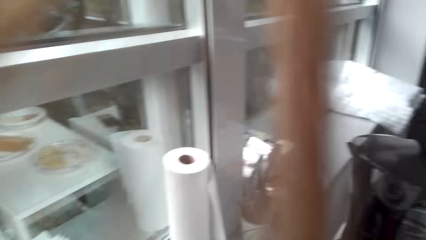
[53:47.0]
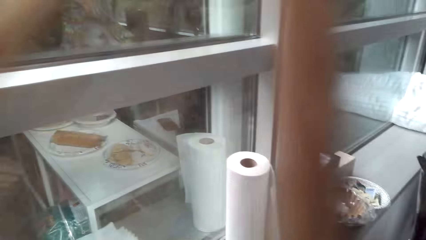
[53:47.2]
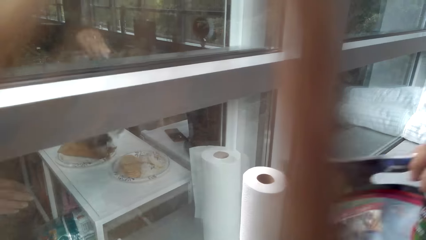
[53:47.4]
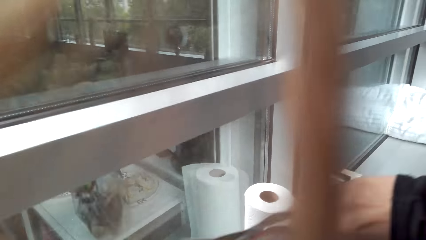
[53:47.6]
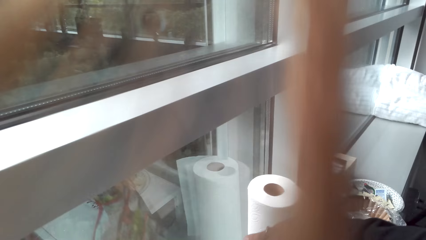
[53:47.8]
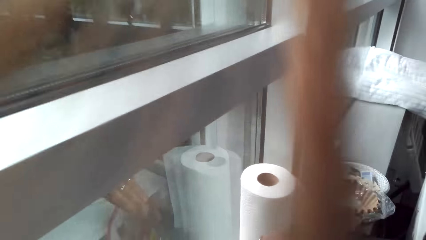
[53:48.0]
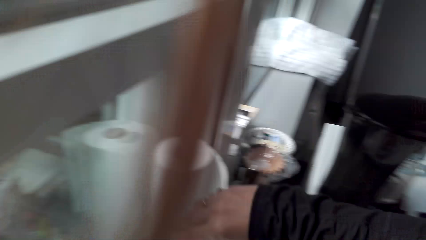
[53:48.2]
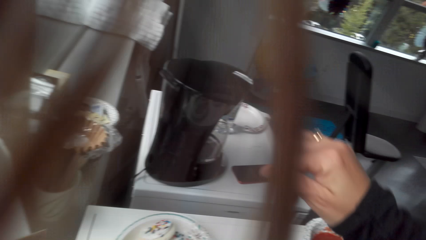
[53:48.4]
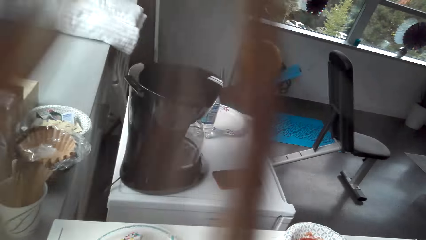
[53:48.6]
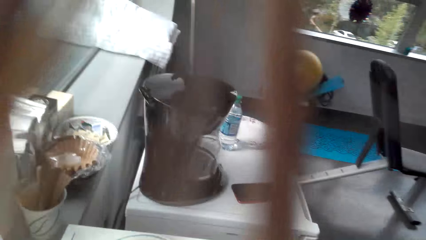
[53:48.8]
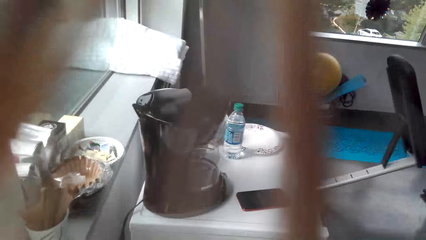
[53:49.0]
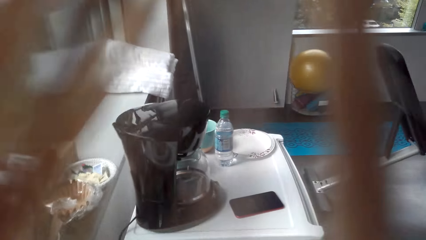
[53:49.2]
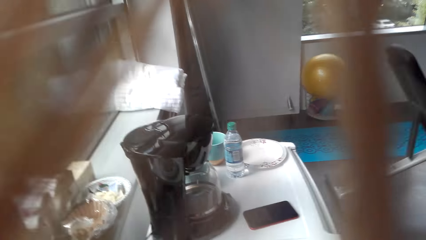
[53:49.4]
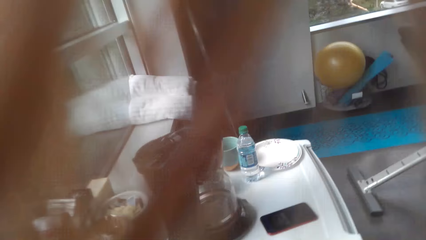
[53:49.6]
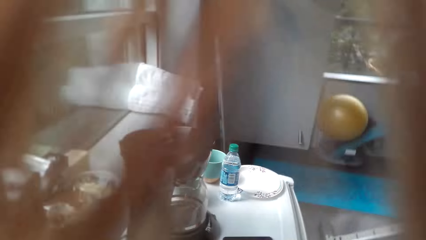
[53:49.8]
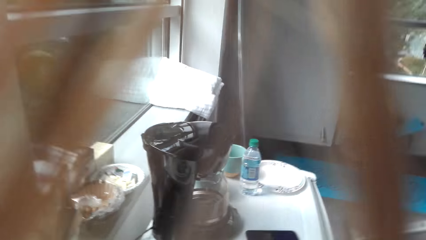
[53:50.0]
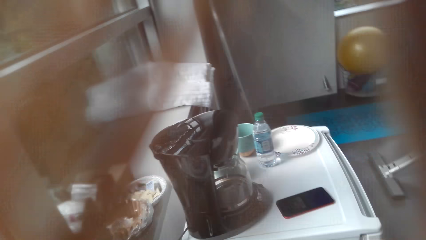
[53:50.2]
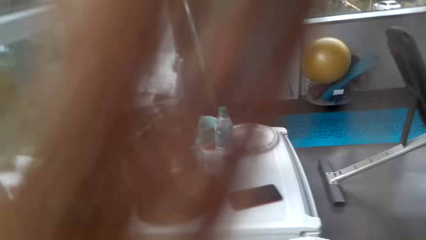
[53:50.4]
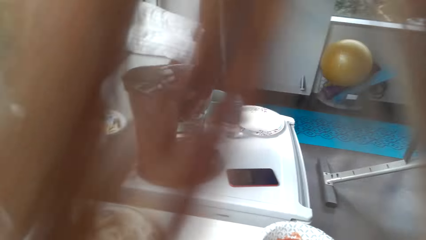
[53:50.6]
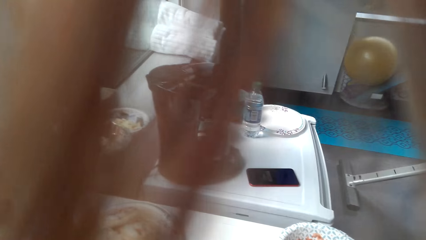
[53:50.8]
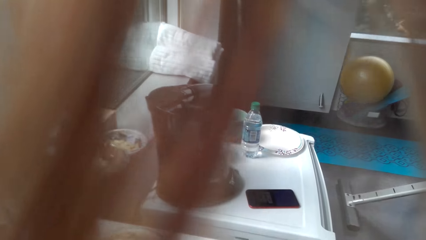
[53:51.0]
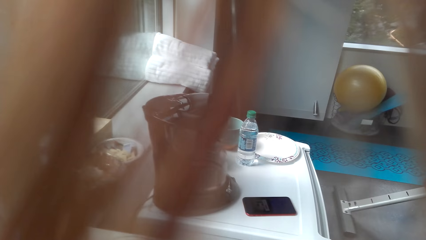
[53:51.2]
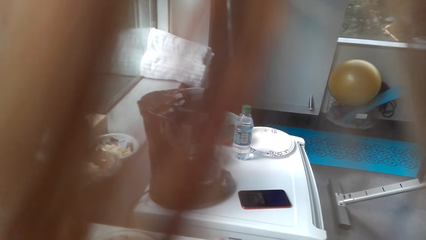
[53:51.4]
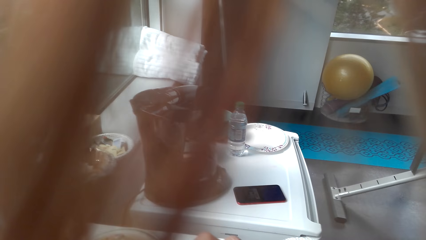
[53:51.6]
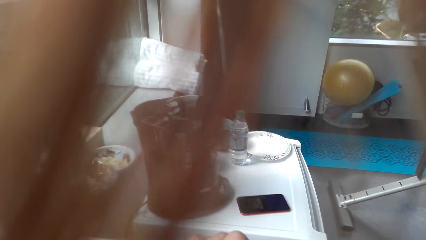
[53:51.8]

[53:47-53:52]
The camera wearer unwraps a paper.

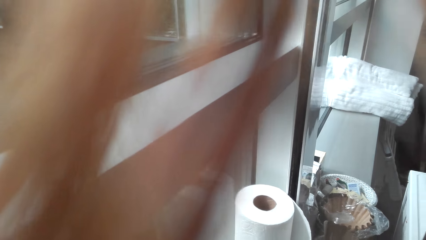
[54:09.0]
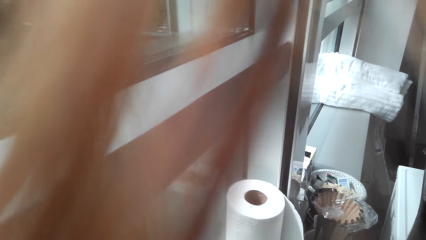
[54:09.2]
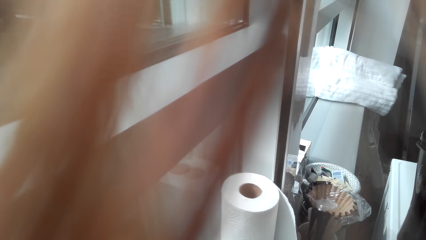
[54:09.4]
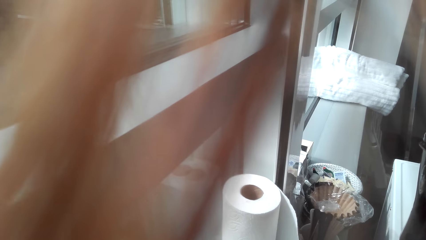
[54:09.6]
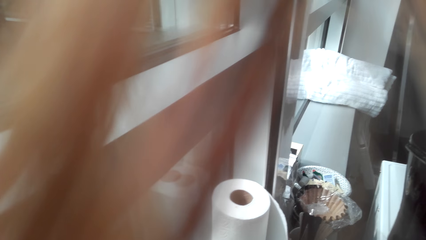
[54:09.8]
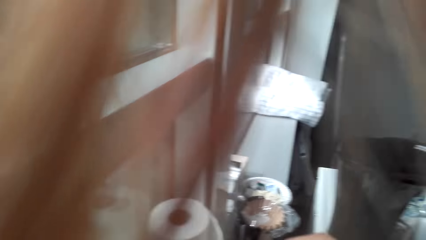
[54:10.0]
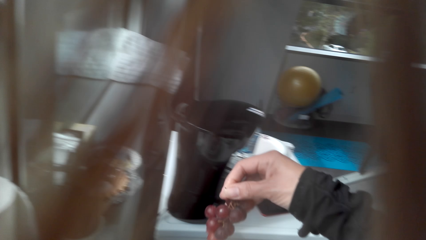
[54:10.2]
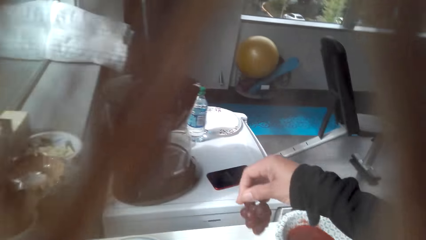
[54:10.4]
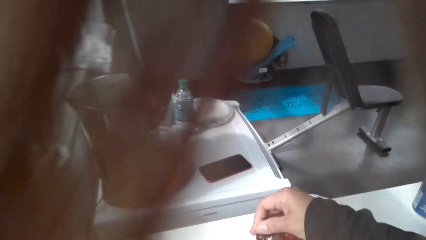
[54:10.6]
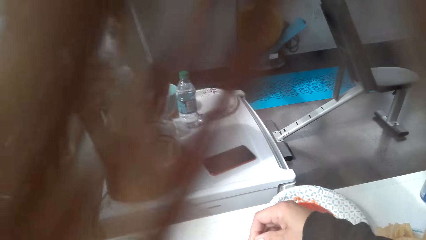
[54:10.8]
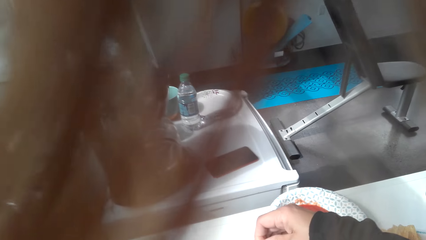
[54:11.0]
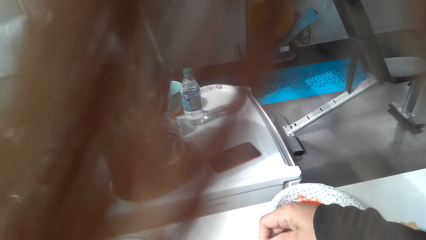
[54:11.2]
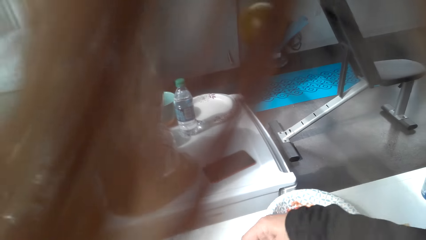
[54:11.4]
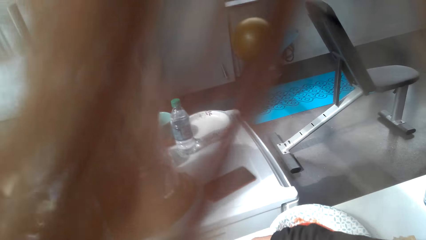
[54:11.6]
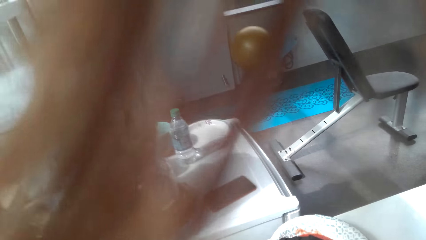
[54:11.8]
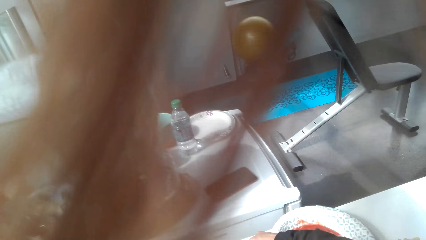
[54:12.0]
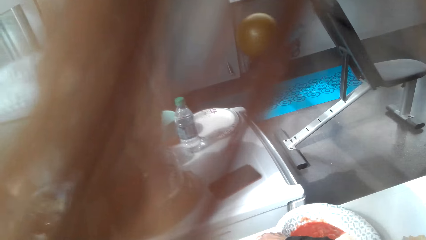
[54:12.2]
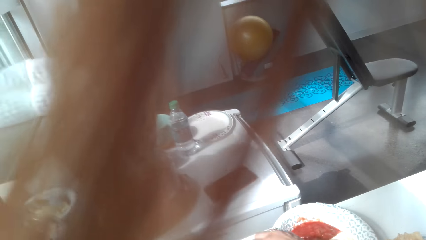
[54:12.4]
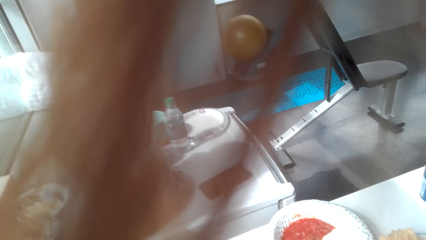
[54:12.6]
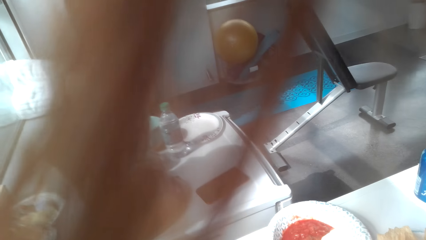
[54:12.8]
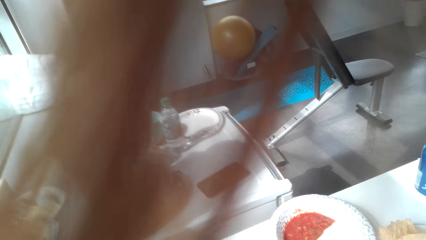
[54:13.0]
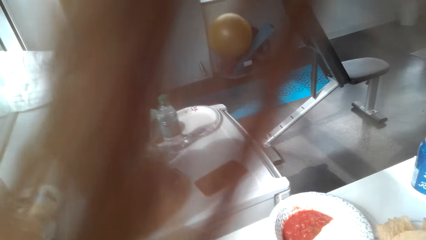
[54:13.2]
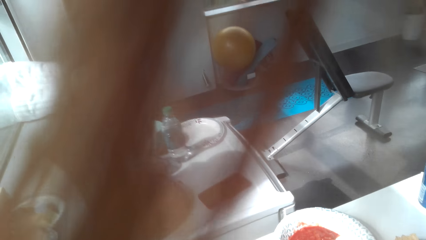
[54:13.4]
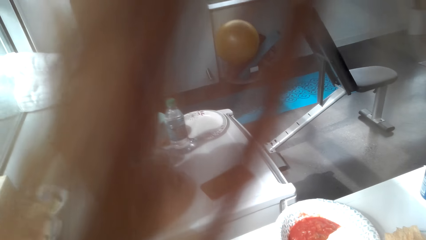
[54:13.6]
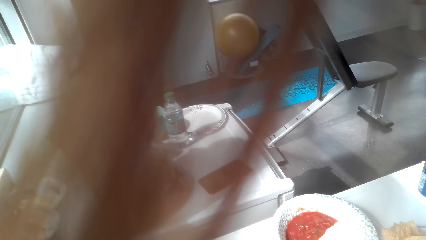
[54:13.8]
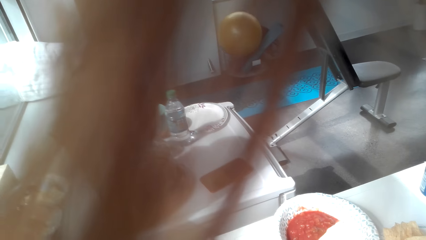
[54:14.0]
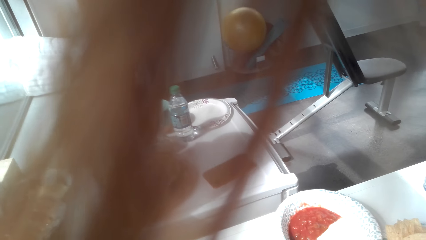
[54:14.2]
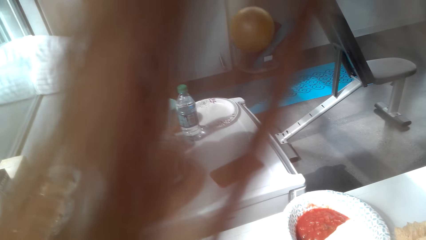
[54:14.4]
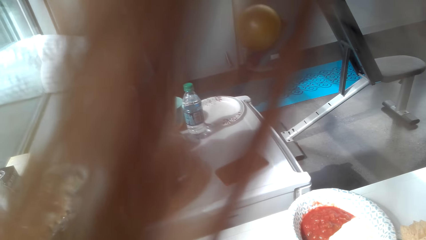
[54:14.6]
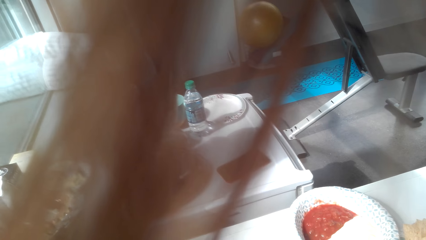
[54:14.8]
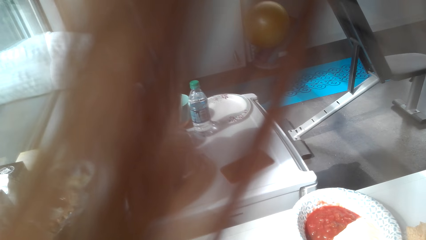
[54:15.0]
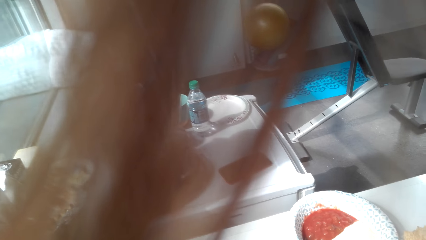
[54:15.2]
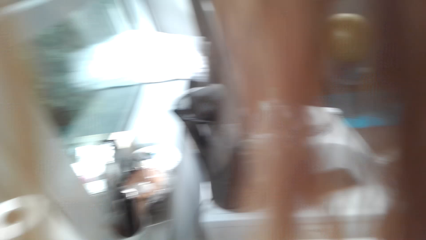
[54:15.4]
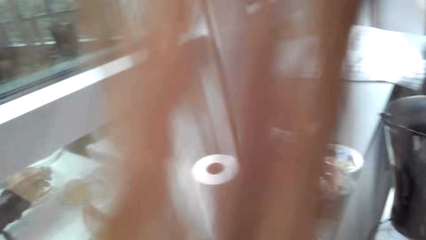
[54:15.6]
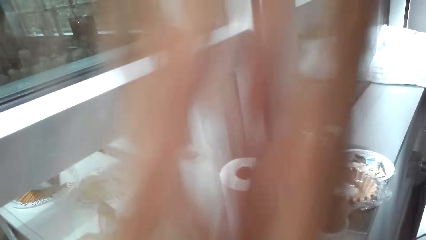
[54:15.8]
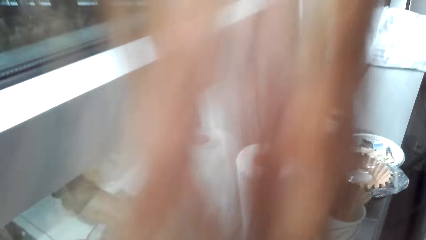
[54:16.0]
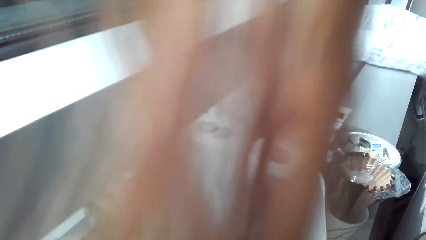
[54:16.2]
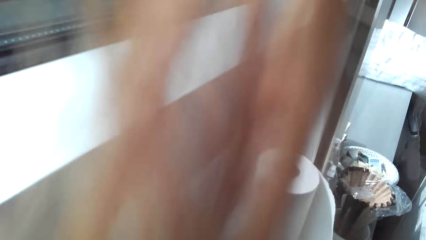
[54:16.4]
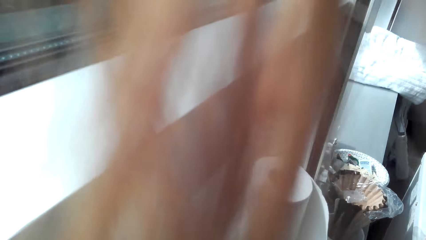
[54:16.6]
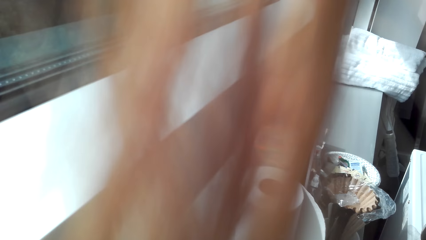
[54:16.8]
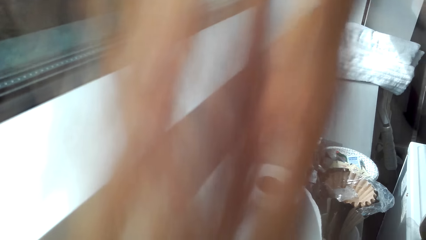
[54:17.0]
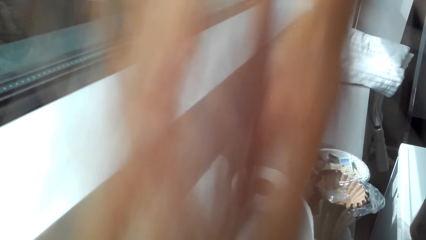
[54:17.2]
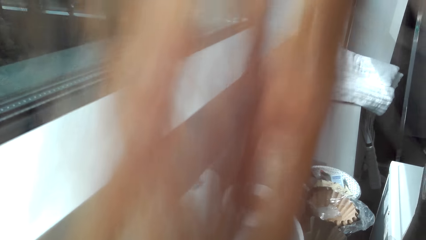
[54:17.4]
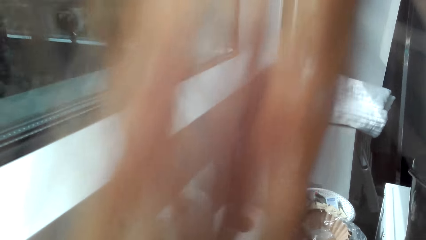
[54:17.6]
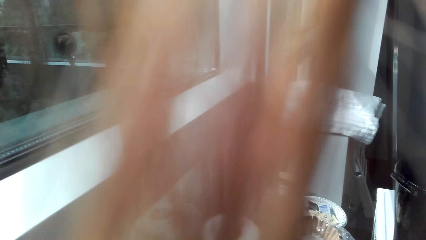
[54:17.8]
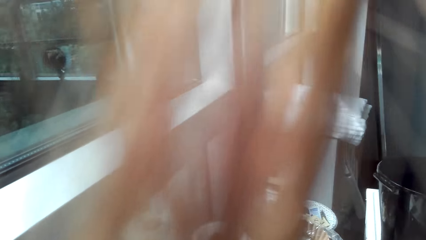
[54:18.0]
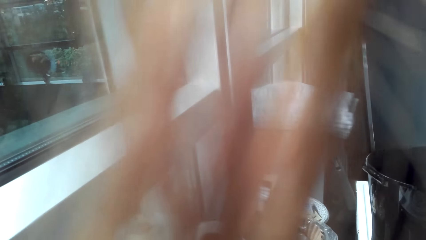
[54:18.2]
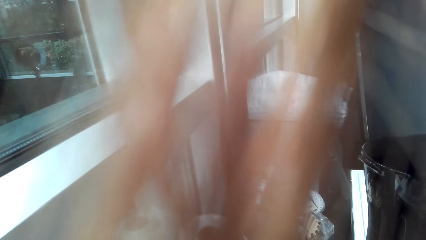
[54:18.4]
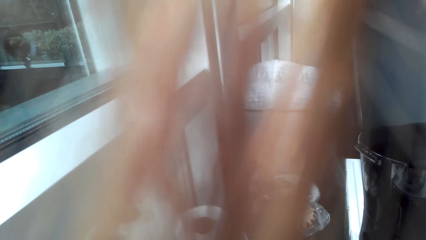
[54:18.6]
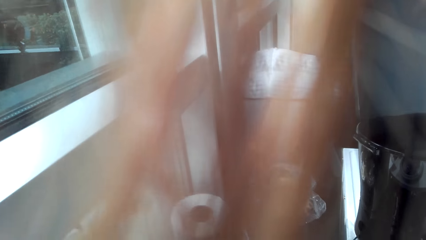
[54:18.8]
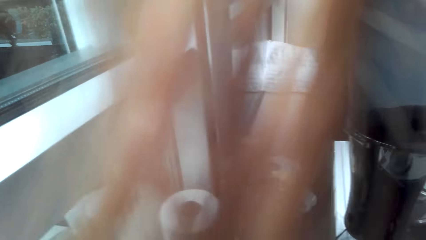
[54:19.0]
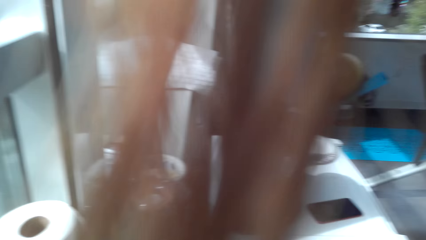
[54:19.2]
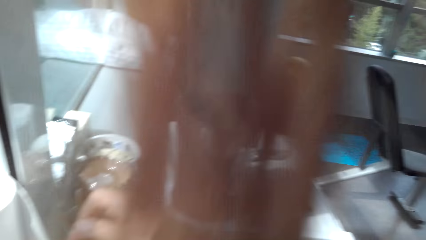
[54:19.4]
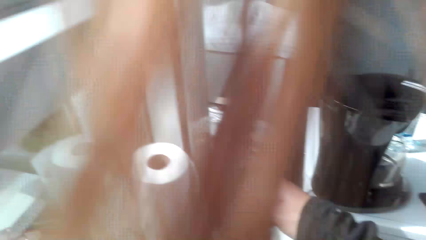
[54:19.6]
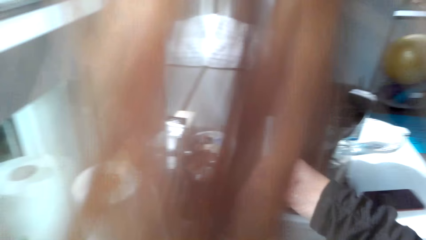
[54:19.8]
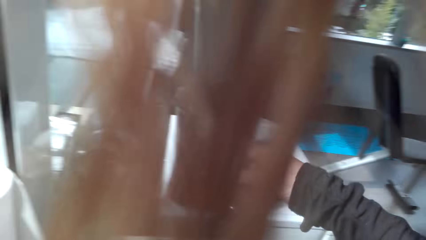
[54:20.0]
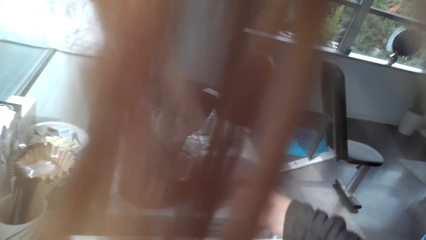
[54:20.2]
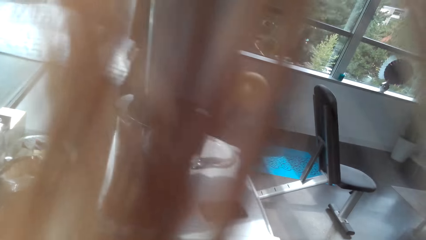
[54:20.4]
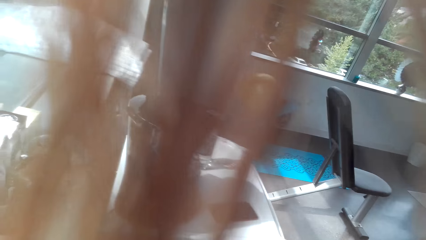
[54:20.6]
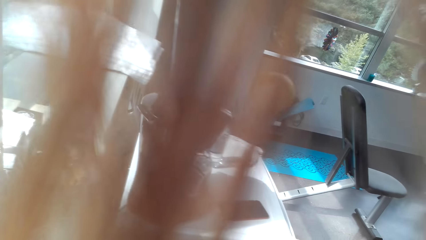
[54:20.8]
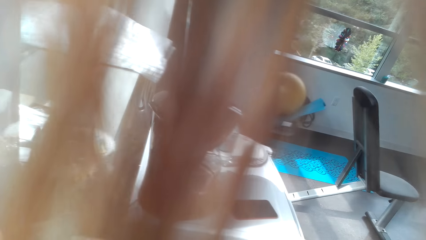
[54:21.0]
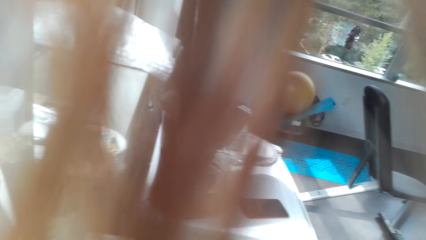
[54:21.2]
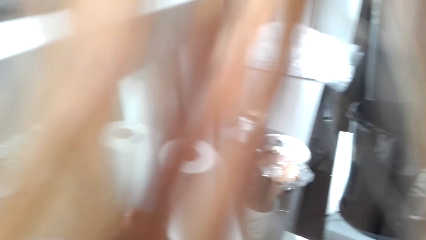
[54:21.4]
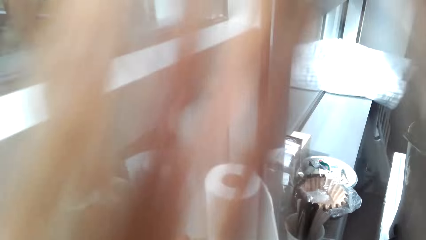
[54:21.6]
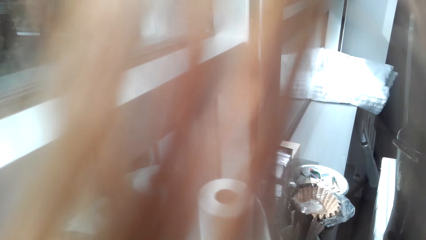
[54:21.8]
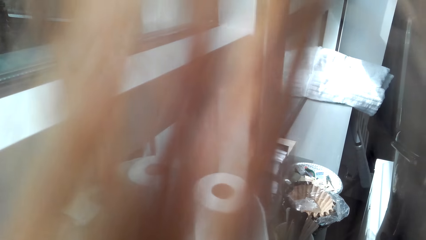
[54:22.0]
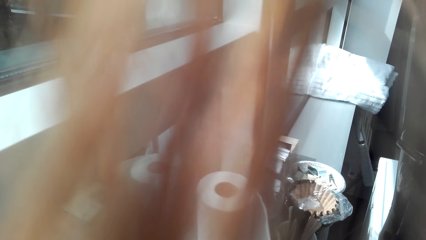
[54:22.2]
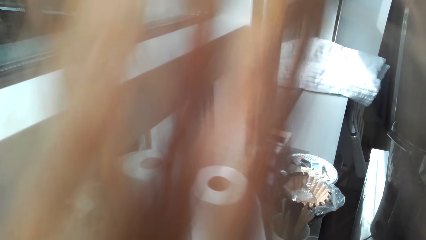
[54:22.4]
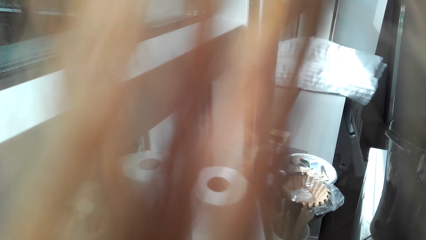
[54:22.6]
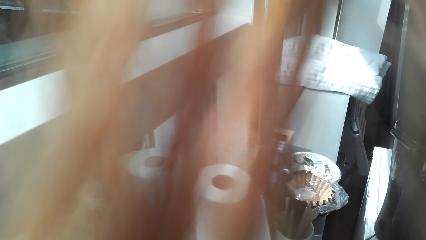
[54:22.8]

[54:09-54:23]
The camera wearer picks grapes. They look around the countertop.
